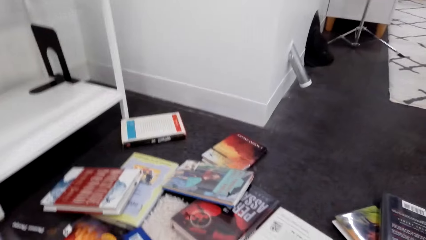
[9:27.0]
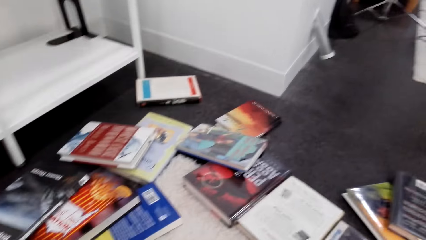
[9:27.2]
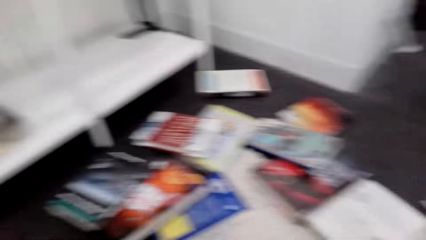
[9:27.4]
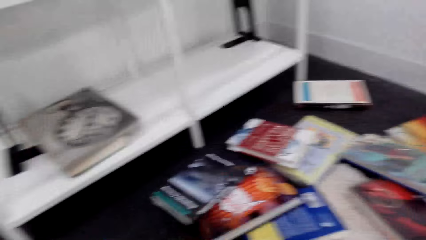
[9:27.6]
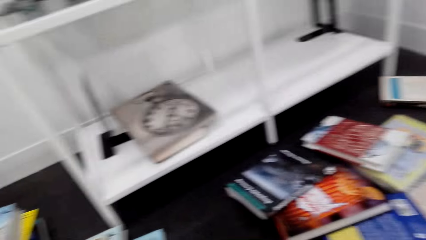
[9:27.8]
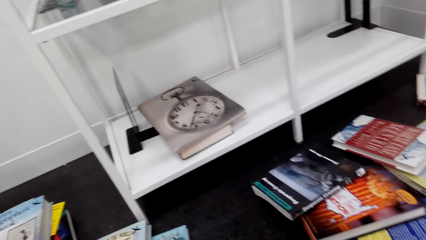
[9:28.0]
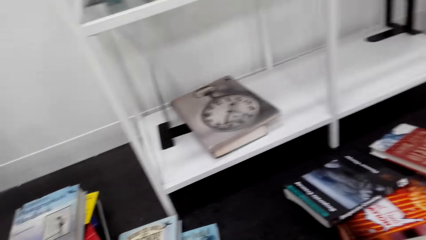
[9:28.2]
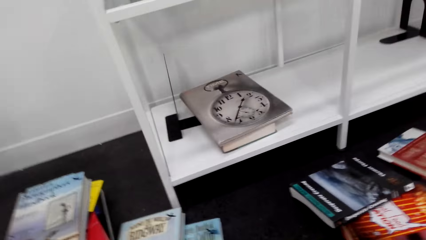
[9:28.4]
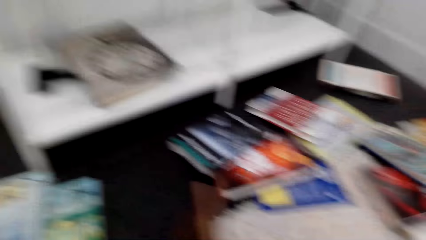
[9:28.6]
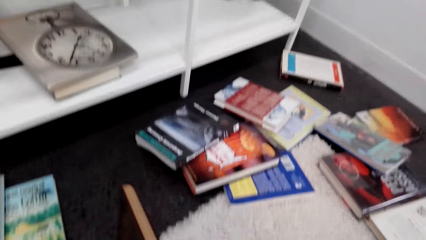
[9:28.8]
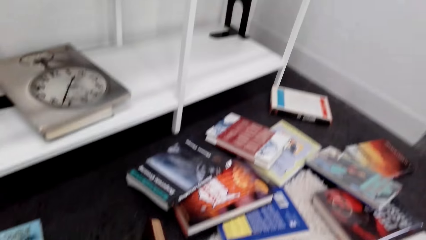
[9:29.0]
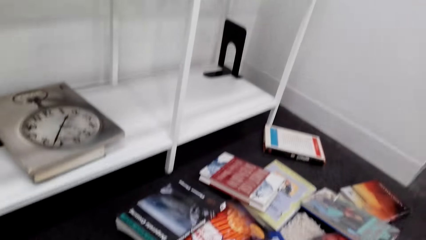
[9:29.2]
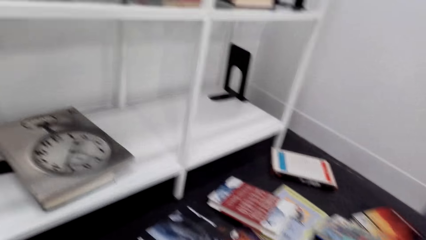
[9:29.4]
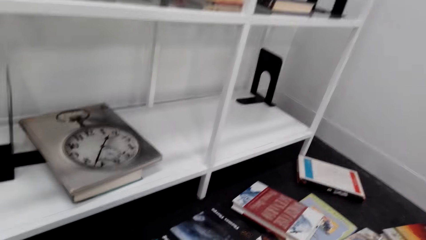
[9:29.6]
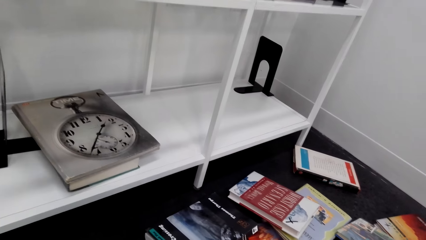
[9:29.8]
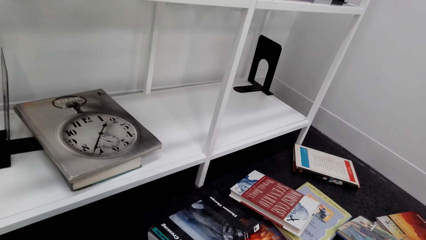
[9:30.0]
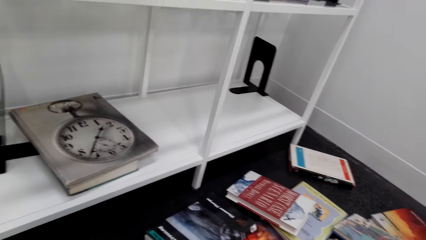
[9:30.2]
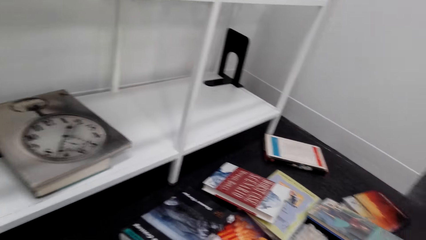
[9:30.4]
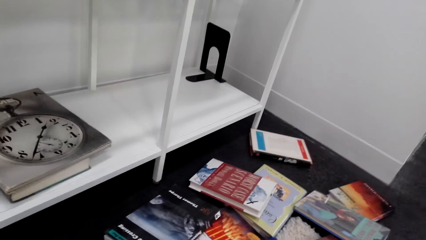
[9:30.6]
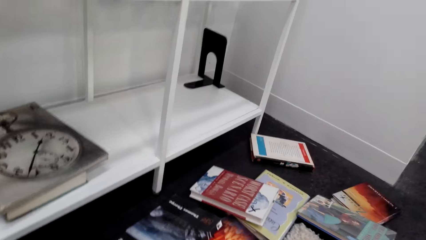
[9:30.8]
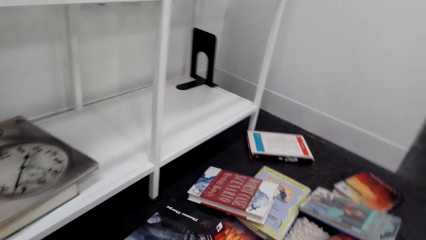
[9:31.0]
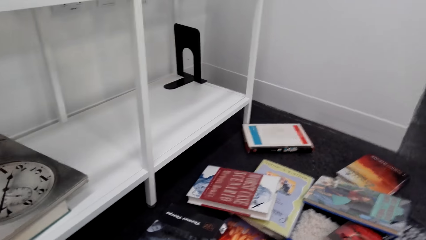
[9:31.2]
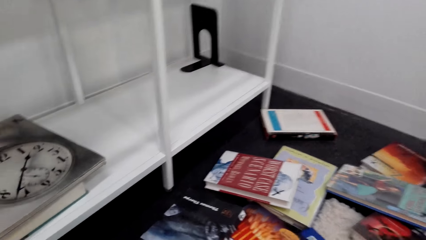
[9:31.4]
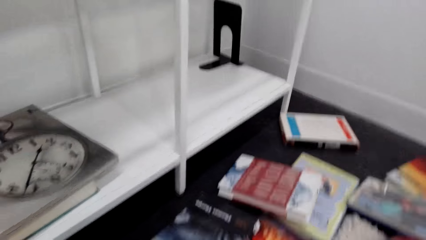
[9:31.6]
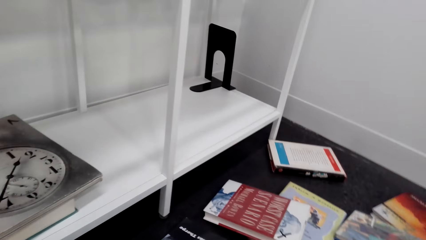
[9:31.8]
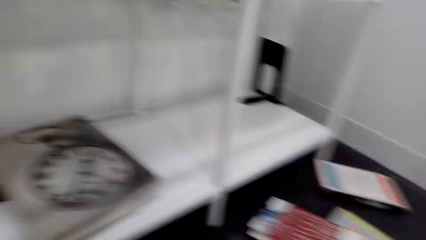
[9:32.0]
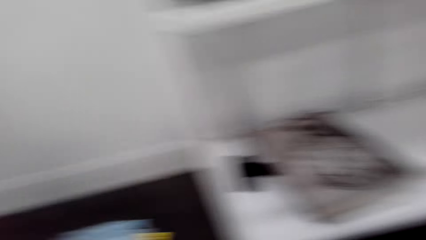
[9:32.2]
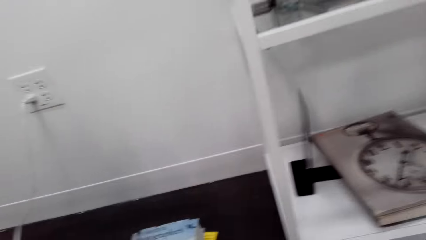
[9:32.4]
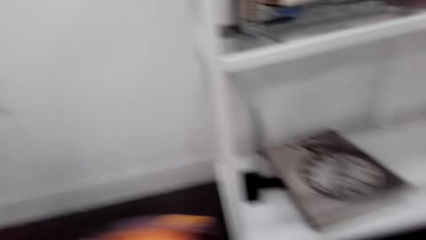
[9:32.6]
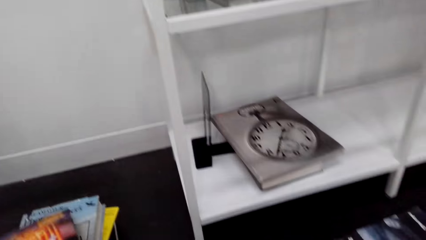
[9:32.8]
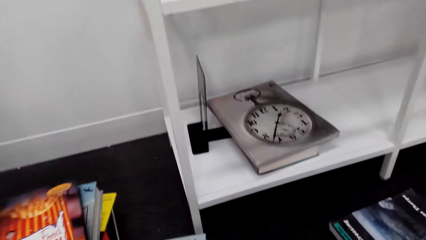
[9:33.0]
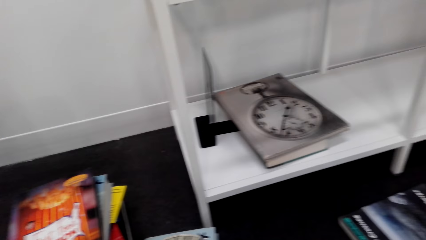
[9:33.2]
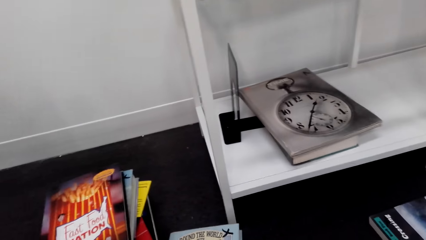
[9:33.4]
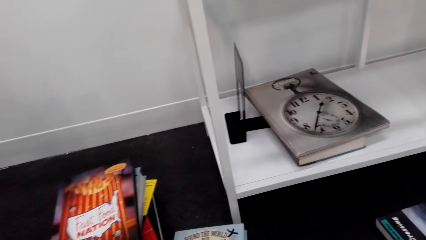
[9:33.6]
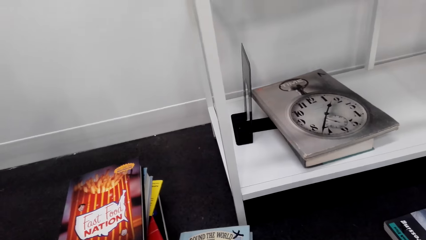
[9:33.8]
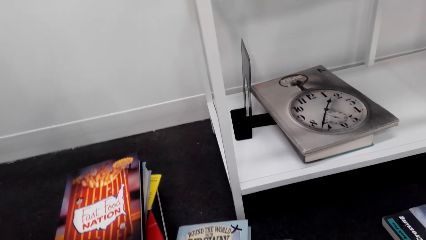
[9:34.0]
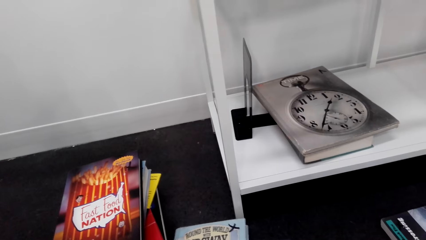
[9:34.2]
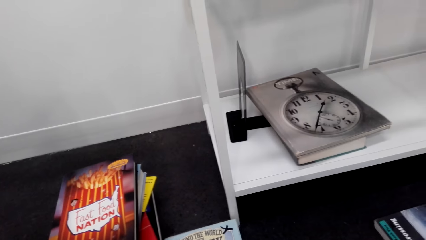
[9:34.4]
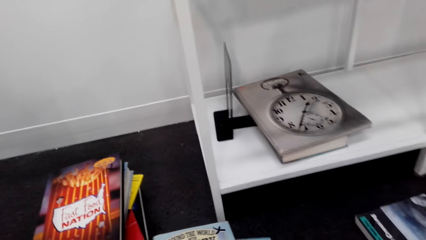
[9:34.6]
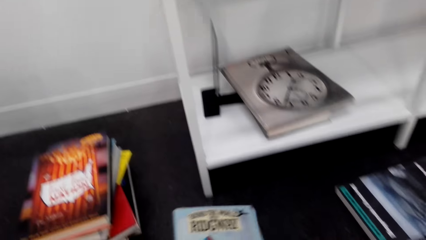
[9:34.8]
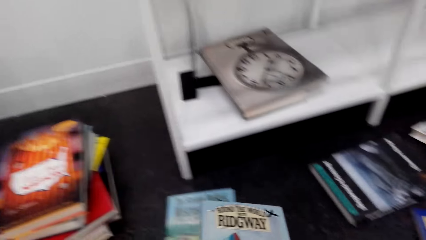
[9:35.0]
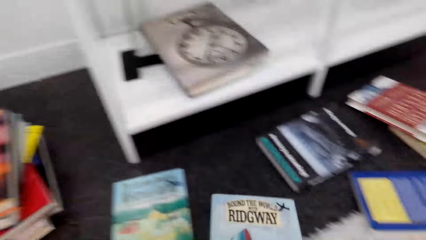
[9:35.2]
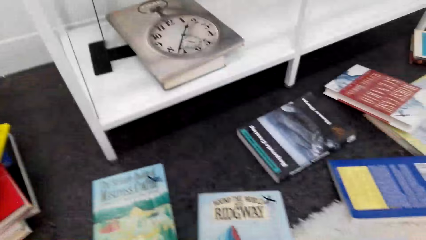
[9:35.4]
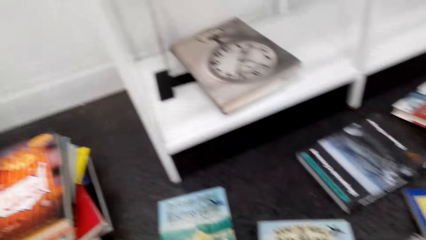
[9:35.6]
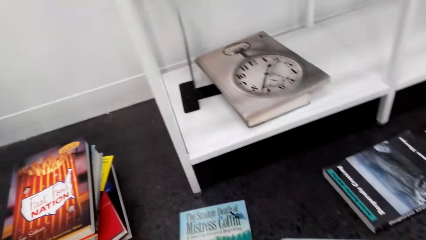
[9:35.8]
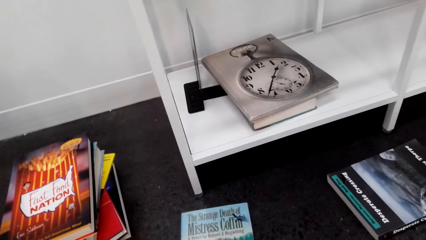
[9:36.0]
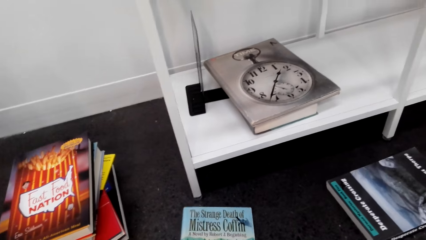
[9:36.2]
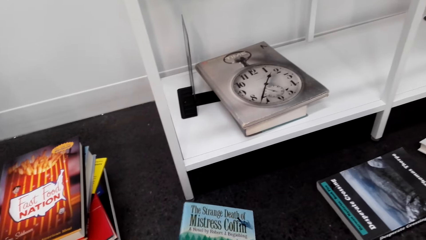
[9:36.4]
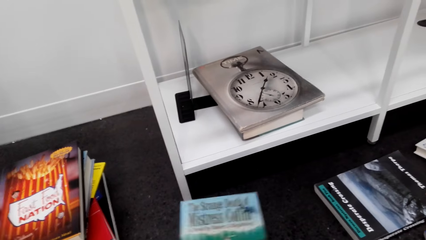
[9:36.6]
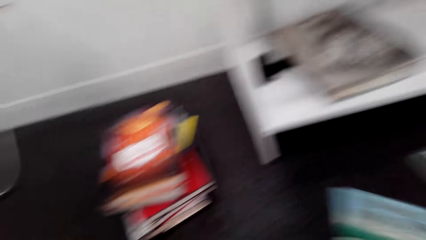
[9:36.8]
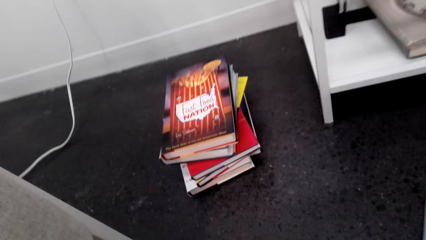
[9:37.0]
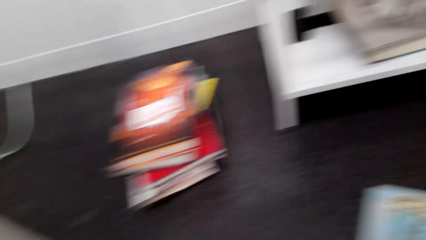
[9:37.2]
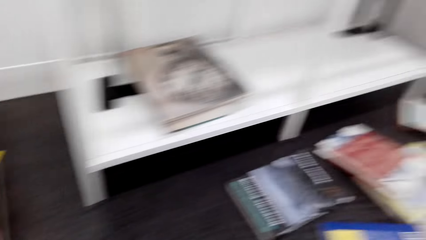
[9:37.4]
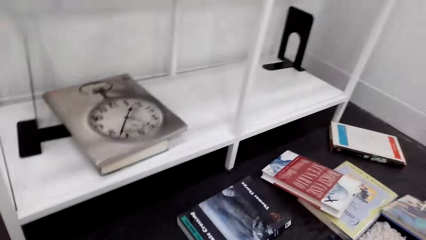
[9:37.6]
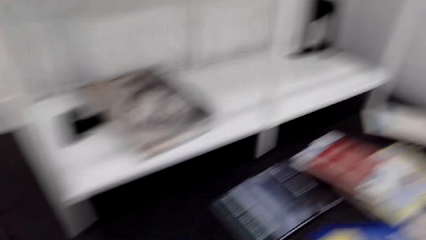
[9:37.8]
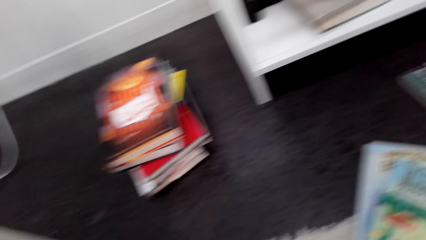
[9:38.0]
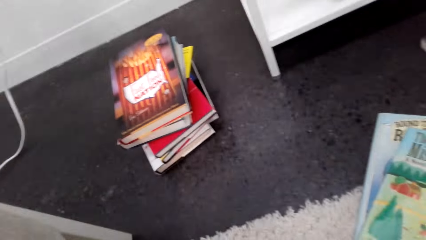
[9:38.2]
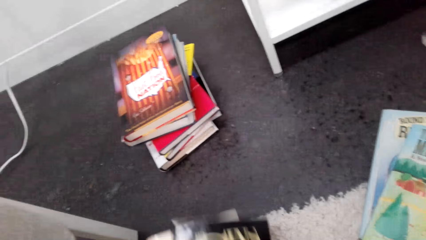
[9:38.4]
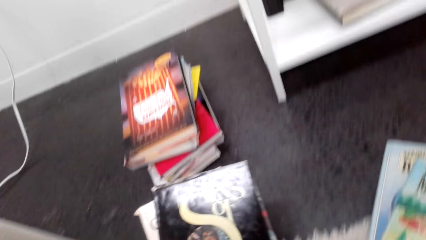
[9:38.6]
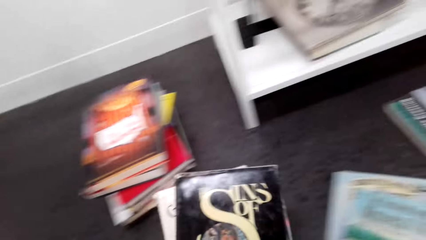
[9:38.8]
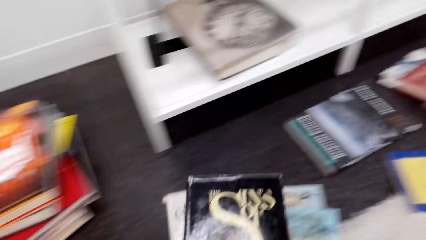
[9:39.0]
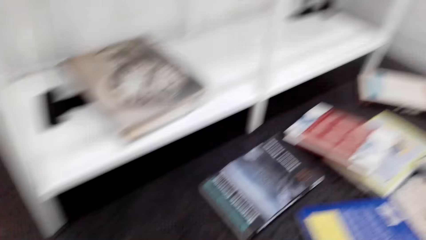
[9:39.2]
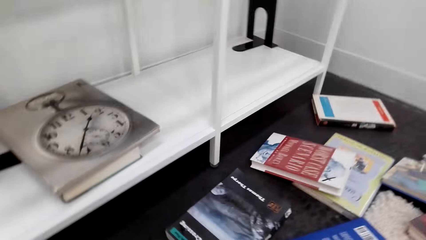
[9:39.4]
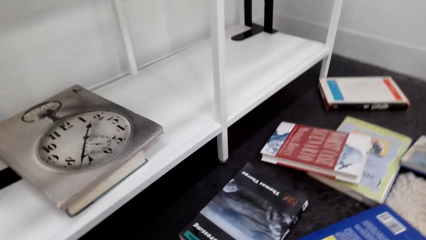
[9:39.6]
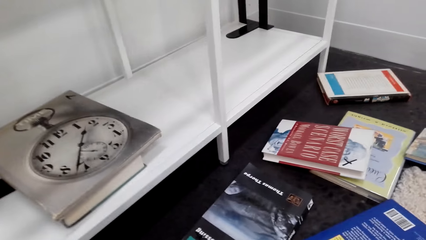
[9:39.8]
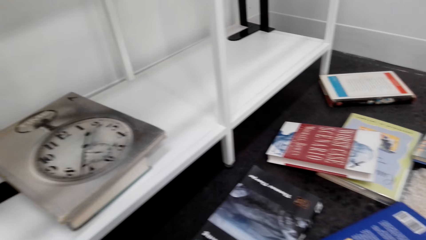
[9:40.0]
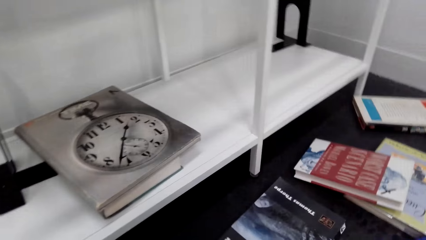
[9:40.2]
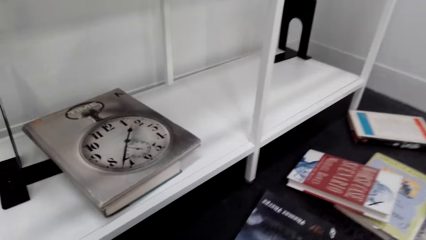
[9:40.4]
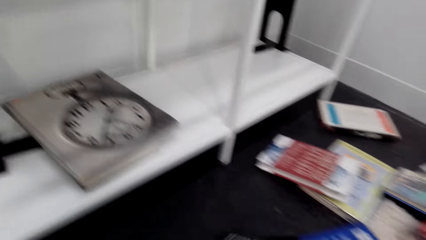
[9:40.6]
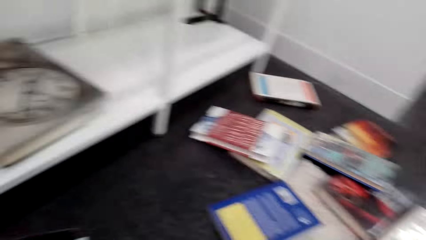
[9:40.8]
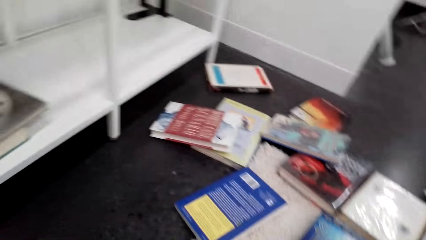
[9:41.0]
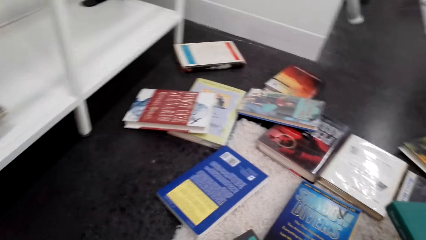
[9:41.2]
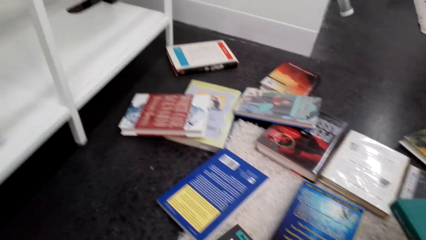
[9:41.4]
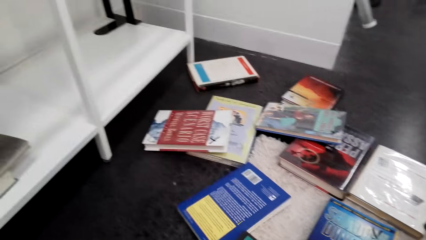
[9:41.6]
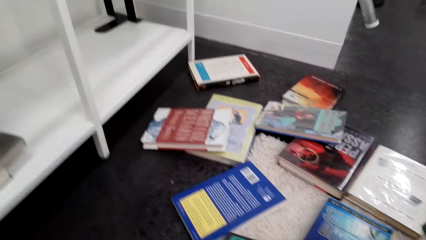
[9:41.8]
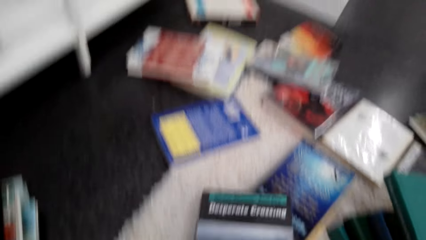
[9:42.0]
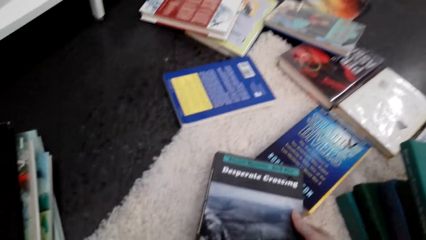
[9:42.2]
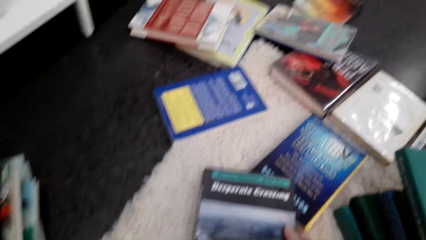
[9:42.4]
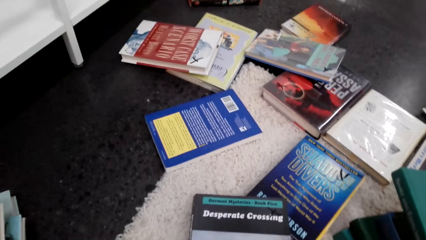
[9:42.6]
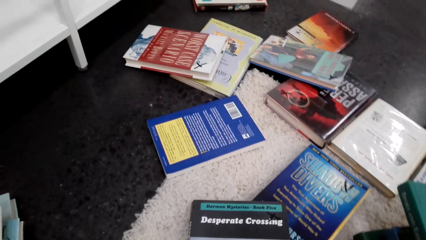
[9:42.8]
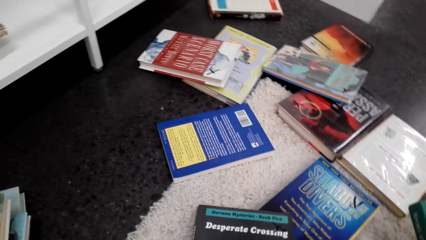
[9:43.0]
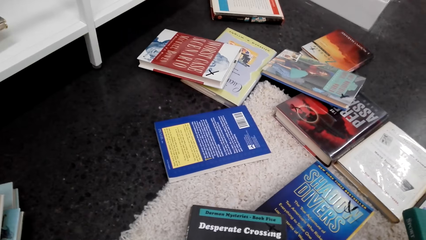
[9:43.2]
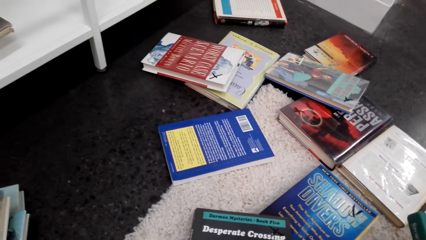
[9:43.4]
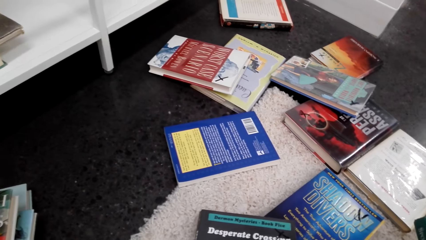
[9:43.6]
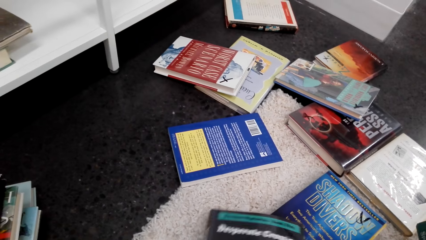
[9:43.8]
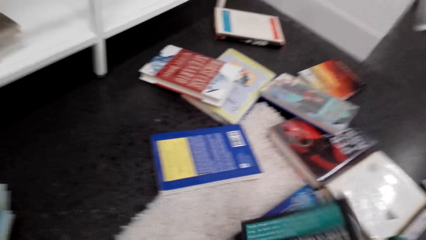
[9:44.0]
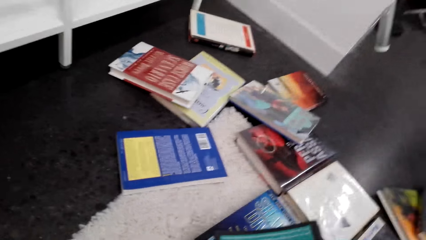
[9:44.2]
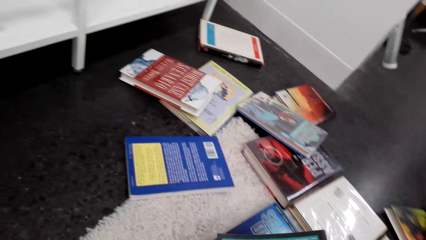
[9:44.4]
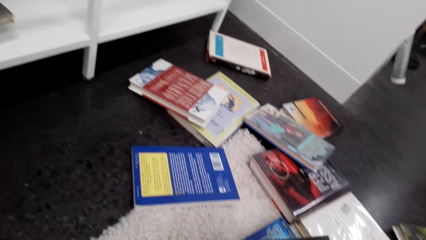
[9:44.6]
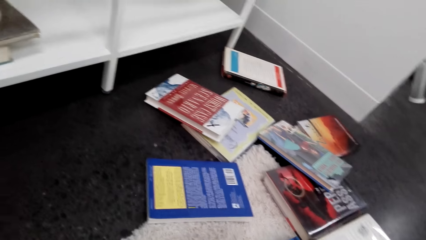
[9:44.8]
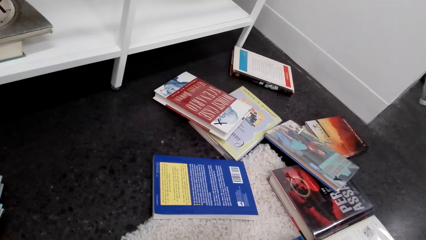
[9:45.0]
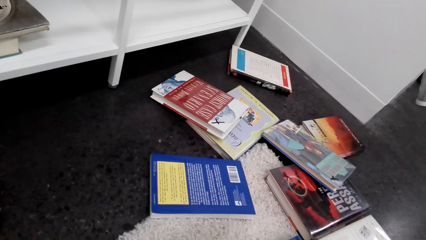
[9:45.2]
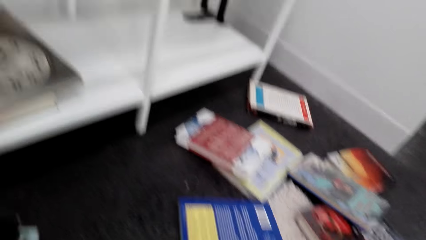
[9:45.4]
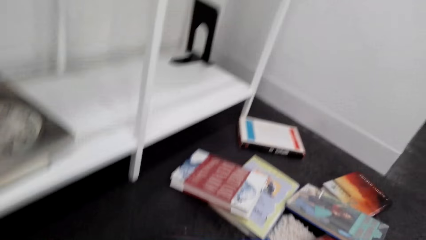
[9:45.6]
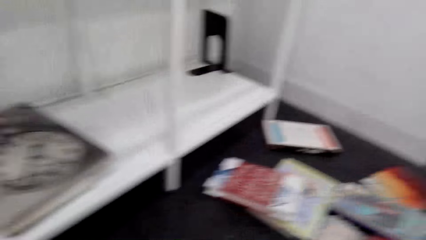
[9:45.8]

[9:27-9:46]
The camera wearer looks around the room. They put the book on the pile of books. They pick up the book from the pile of books. They put the book on the floor. They pick up the book from the floor. They put the book on the floor. They pick up the books from the carpet. They check the books. They pick up the book from the floor. They check the book.
